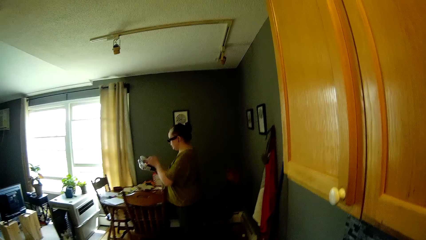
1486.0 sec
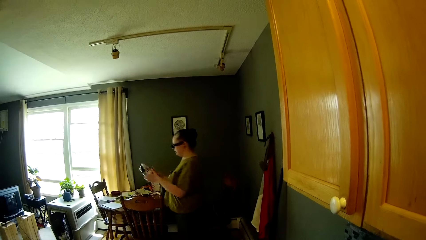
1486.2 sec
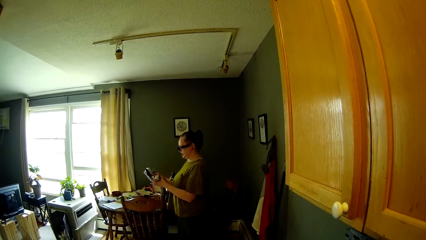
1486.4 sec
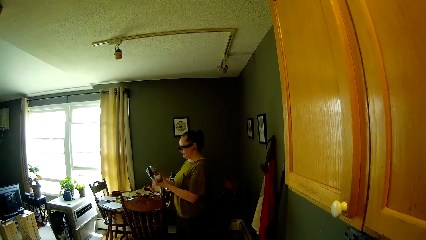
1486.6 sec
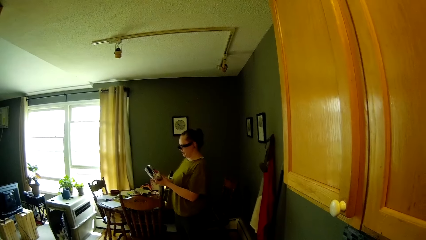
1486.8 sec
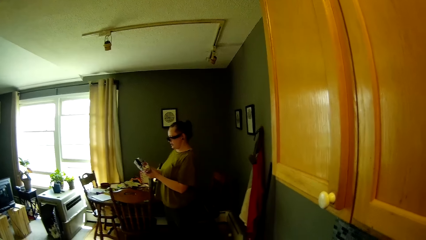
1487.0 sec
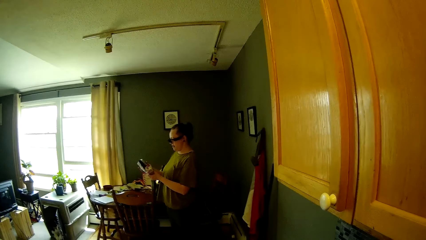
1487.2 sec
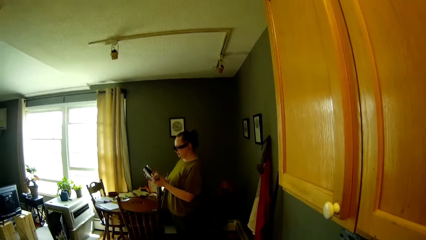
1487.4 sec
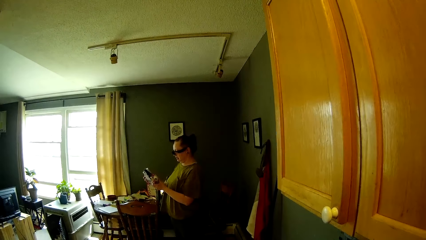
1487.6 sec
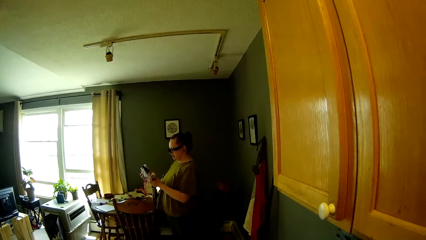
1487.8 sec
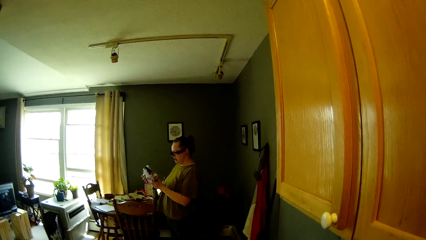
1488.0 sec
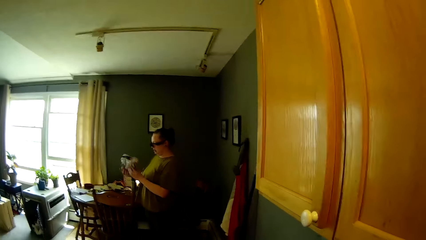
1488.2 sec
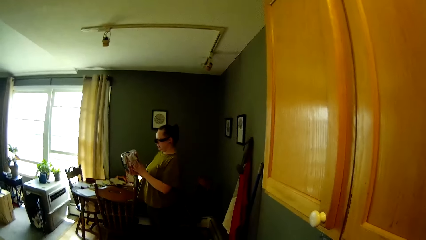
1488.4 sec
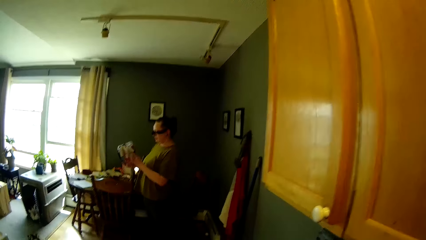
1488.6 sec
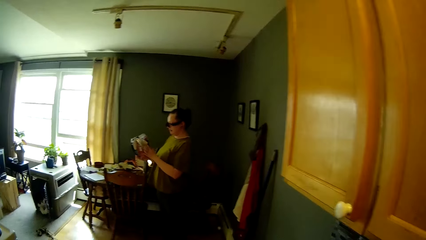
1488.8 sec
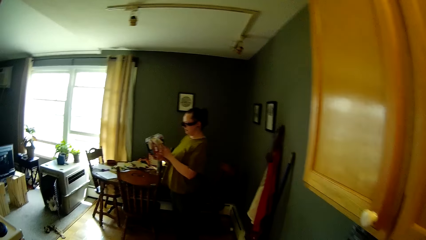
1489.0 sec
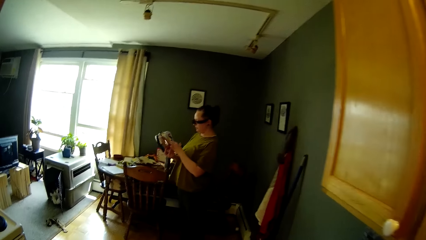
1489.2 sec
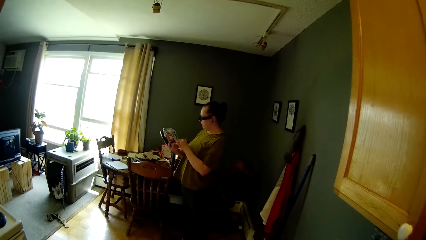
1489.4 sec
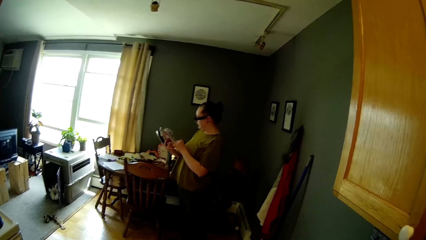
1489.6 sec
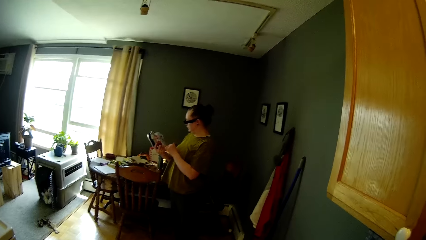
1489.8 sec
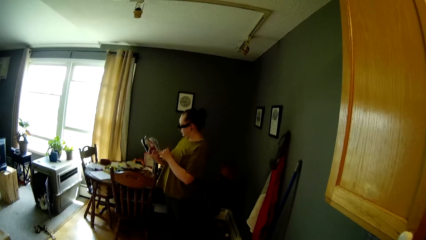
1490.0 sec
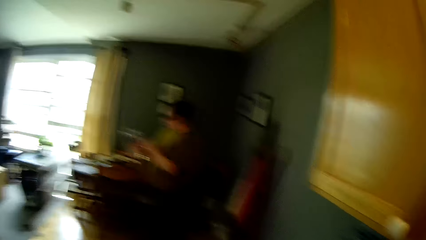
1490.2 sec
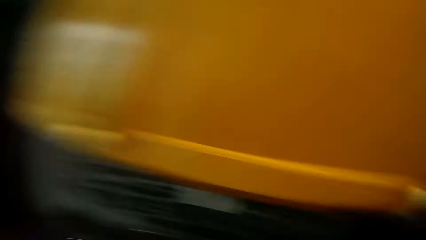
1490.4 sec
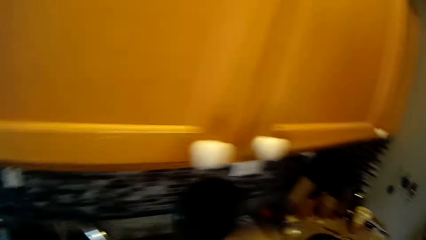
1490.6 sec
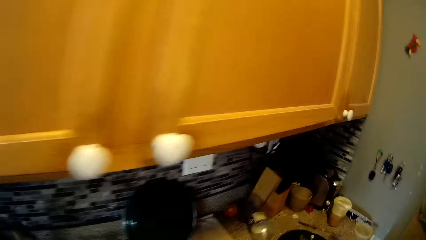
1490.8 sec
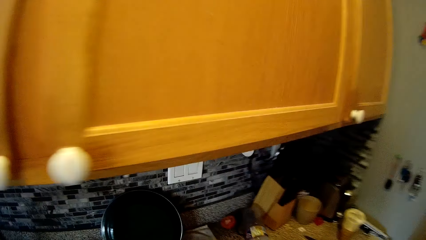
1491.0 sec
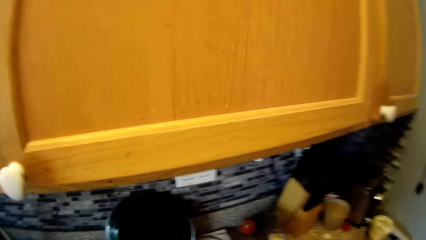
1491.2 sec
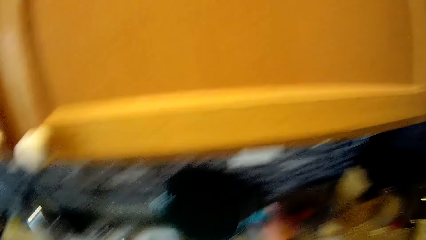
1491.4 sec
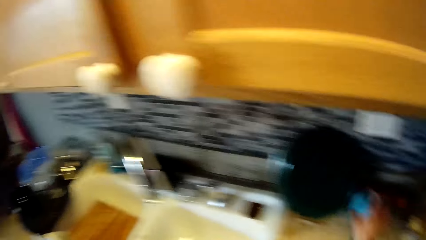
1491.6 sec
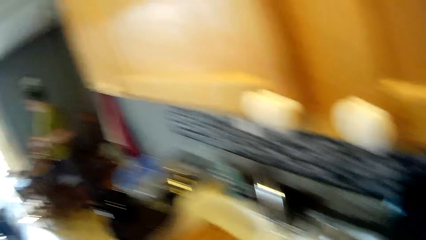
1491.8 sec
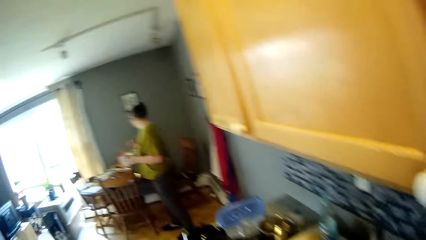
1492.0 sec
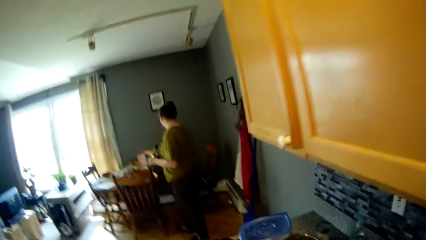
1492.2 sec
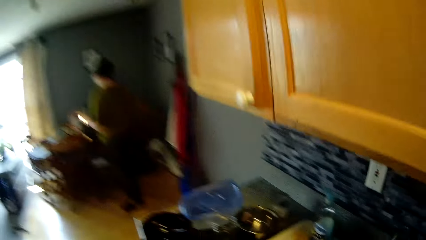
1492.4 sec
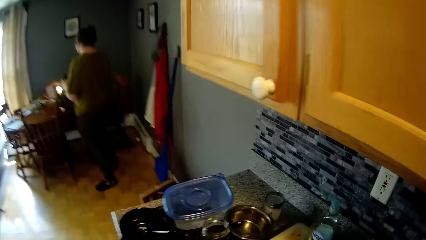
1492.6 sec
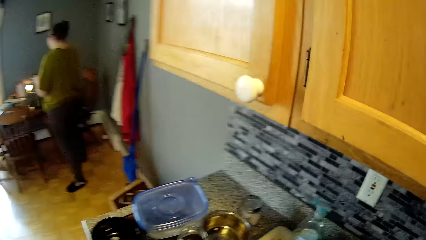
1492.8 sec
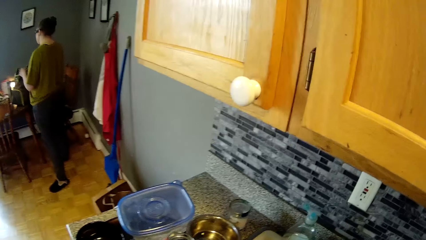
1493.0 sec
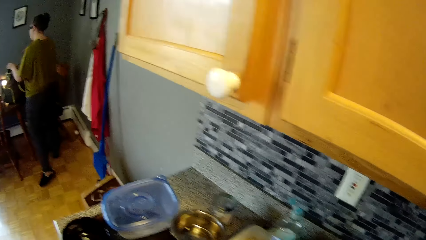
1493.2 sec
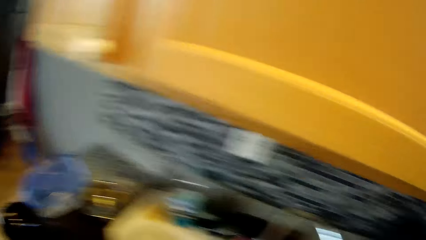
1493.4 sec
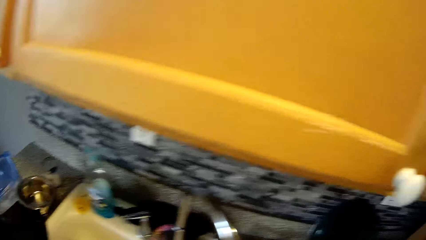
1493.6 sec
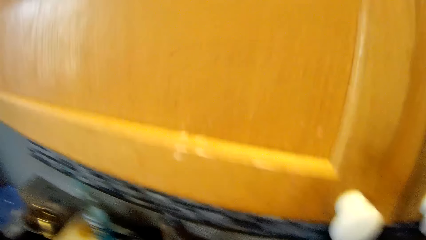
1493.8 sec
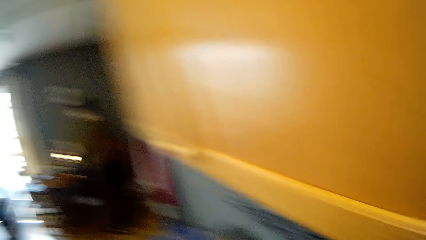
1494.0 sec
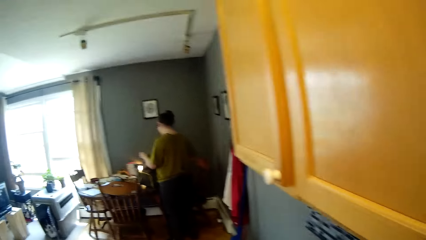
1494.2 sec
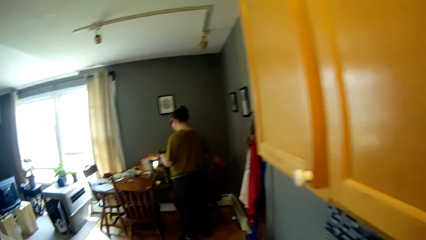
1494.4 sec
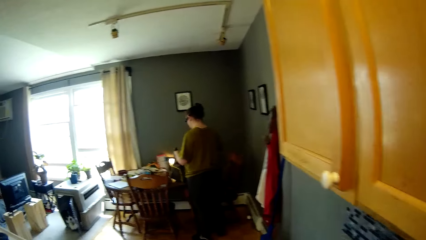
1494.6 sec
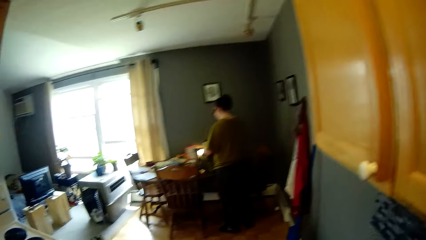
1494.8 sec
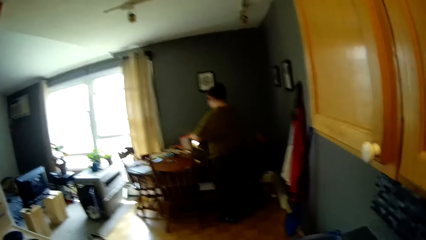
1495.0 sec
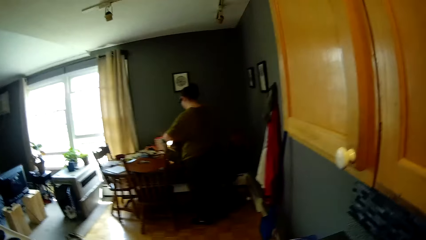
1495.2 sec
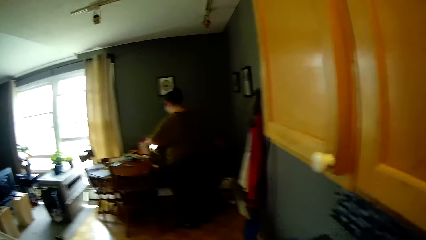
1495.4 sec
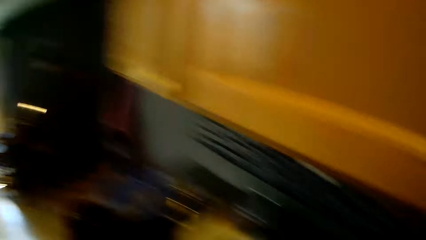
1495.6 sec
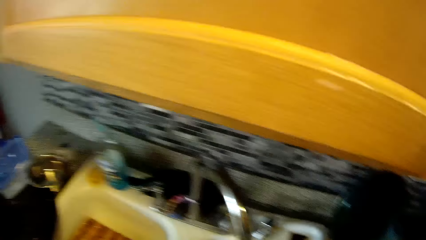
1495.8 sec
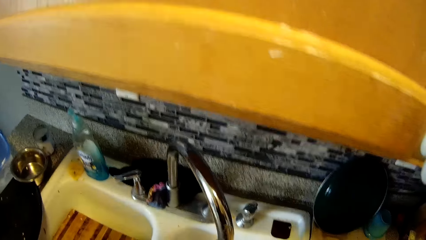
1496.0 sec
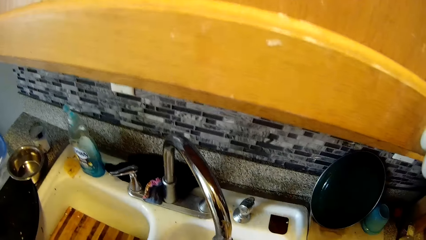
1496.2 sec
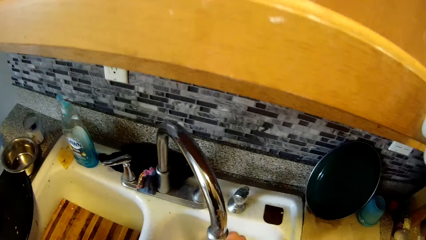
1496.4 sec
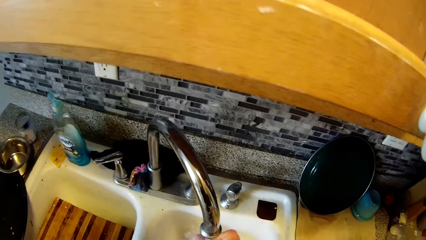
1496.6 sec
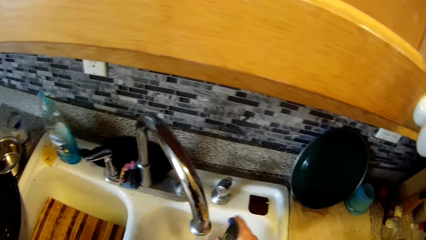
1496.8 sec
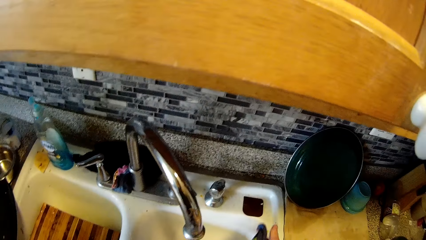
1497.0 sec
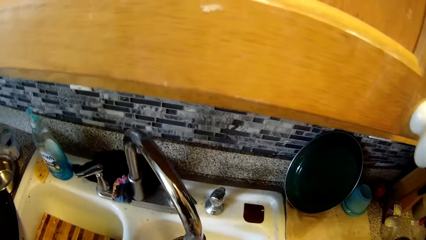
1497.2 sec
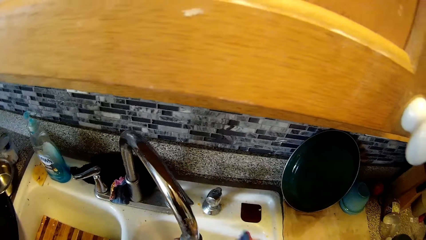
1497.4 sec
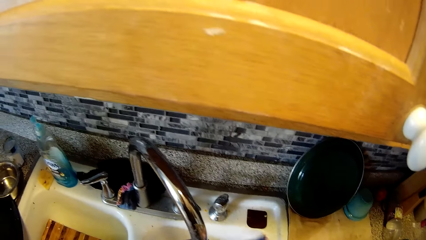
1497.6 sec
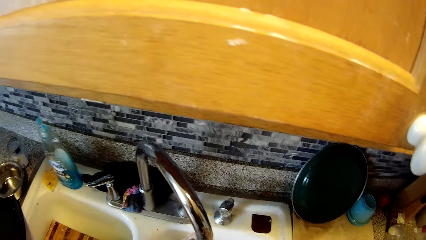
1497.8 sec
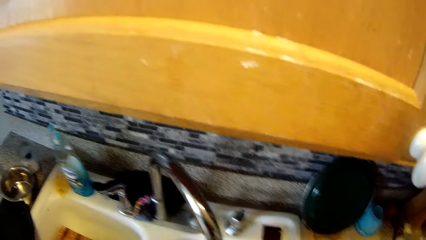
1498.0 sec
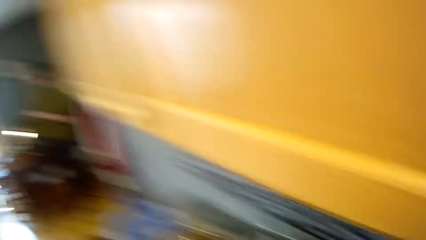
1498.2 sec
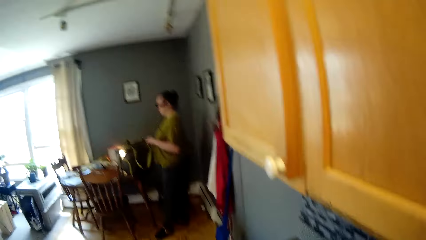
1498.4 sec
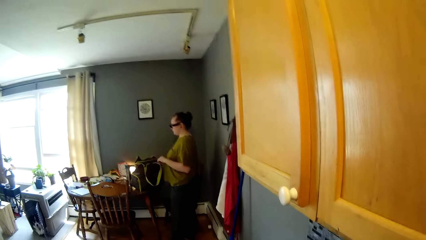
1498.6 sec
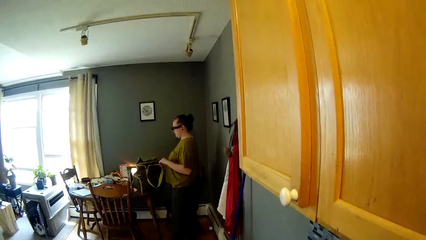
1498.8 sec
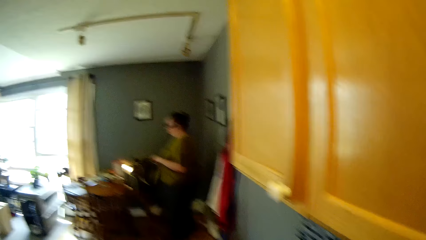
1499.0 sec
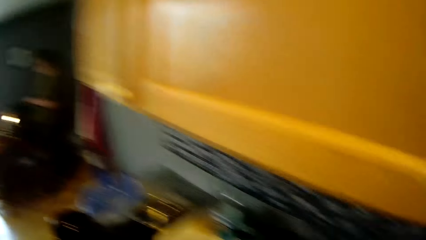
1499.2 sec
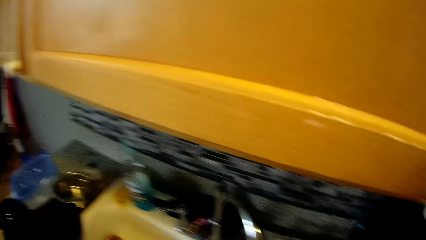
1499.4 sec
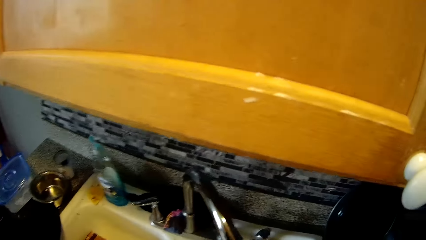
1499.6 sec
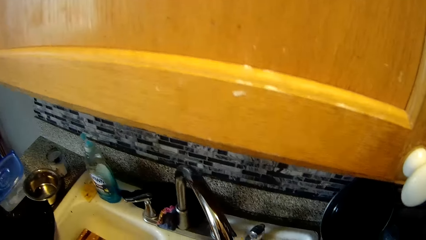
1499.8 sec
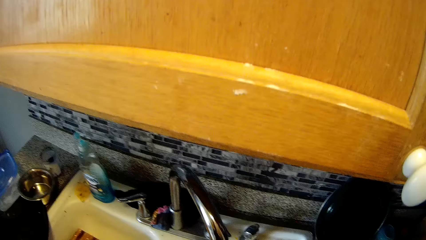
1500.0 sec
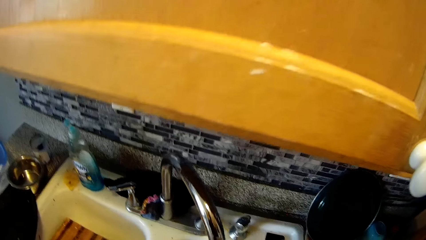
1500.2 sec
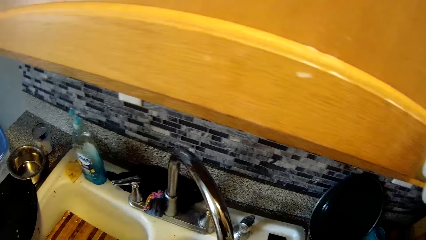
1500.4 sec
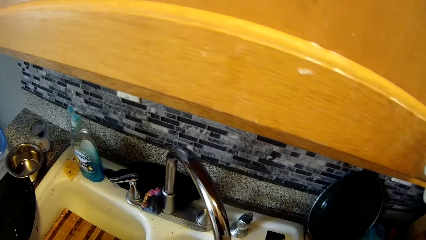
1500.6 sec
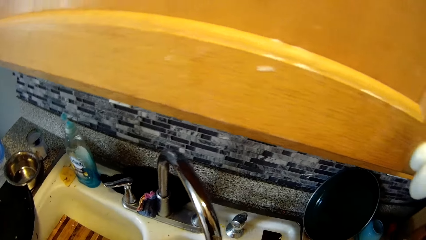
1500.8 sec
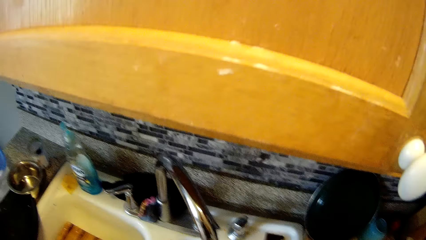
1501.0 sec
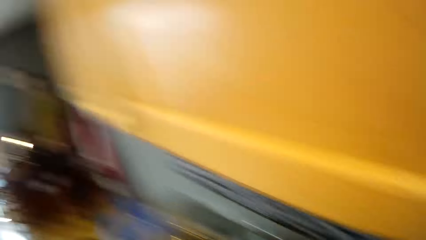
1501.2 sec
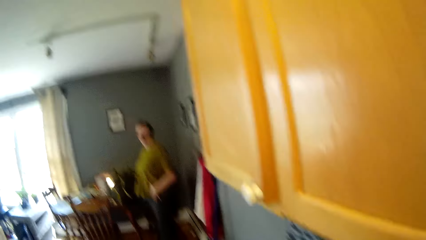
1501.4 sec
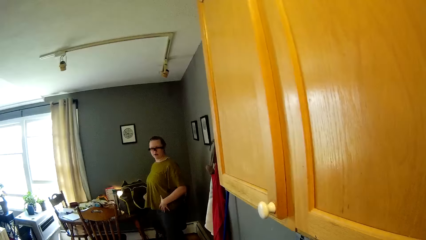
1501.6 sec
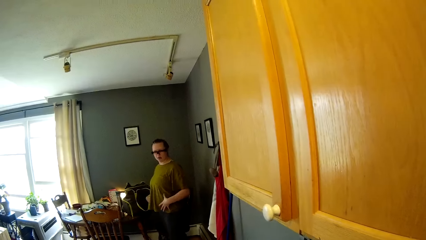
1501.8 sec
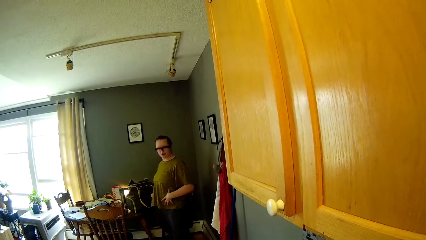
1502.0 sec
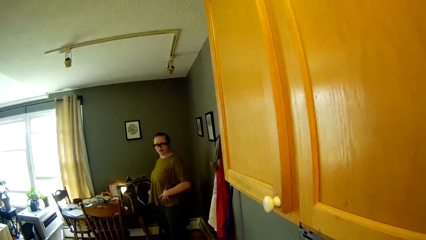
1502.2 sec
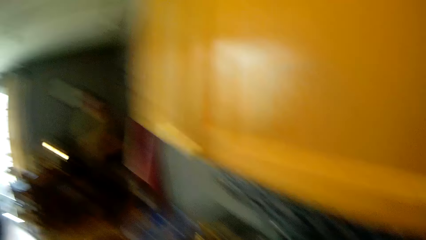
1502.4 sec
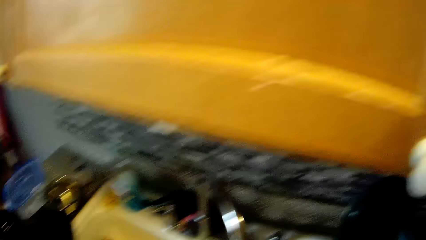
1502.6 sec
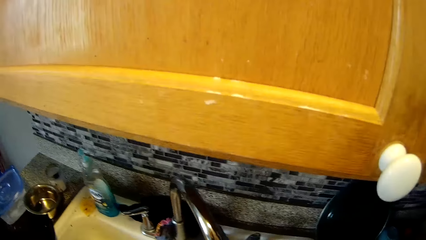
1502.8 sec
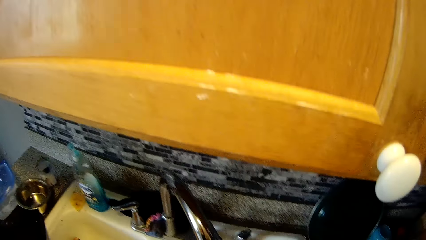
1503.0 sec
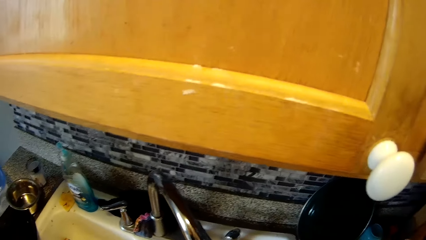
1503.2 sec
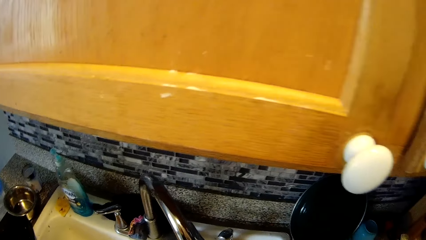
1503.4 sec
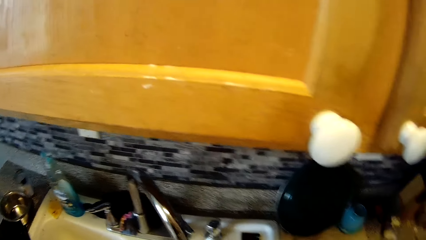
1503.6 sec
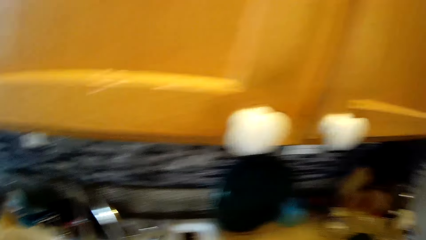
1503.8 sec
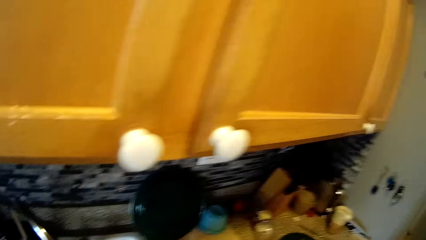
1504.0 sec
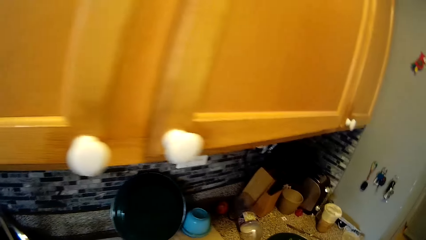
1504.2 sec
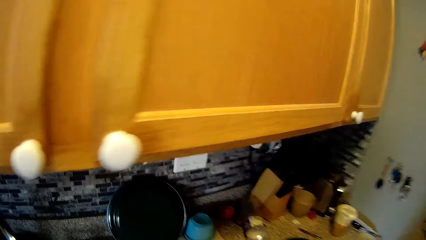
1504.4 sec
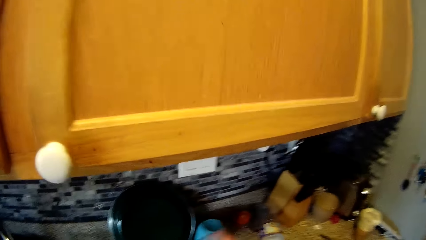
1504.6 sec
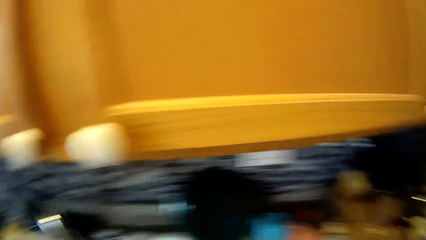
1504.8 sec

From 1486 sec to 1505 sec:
A woman picks up a transparent bag from the dining table with her left hand. The woman holds the transparent bag or cloth with both hands. The camera wearer turns around. The woman puts the transparent bag in a big bag on the dining table. The camera wearer washes a kitchen utensil in a sink with both hands. They turn around.
